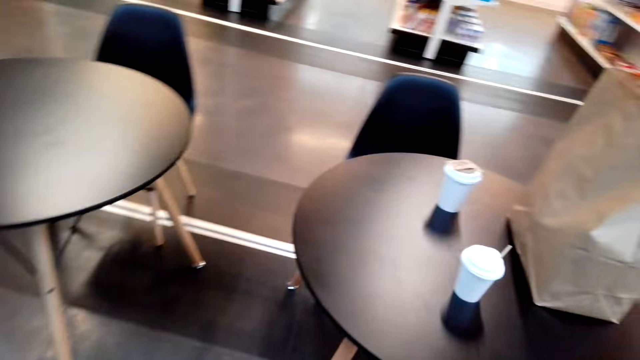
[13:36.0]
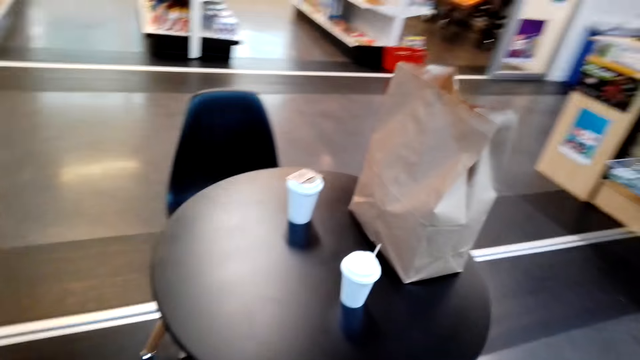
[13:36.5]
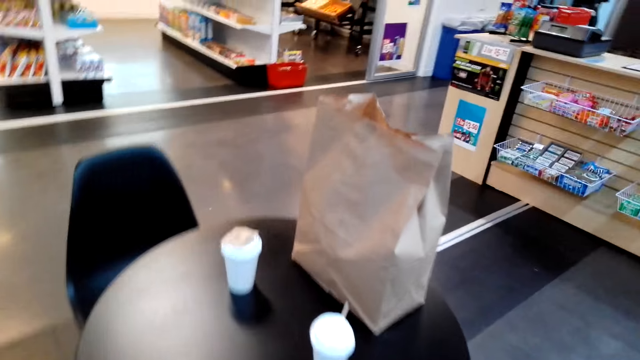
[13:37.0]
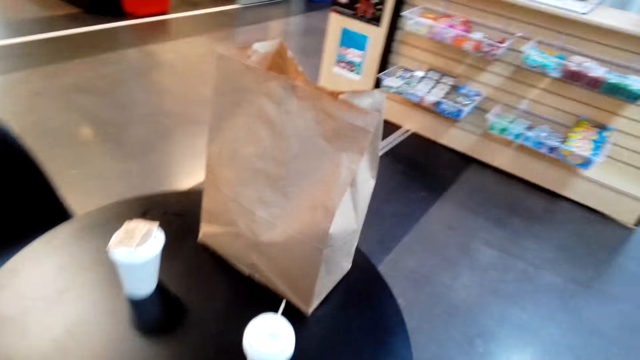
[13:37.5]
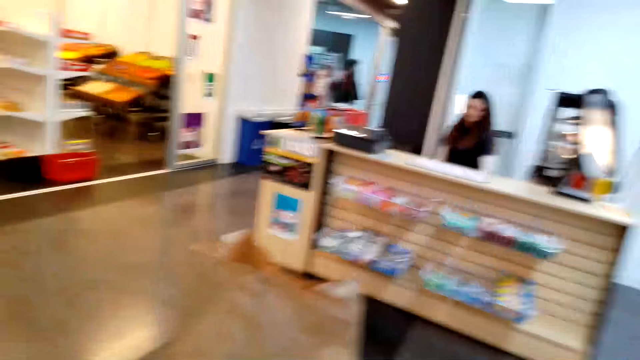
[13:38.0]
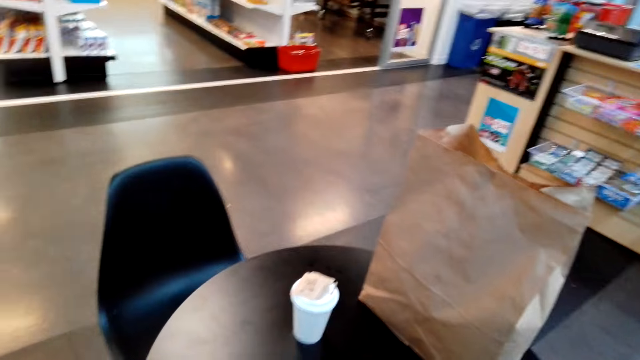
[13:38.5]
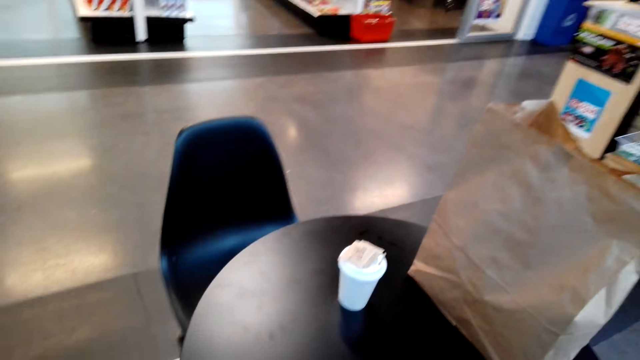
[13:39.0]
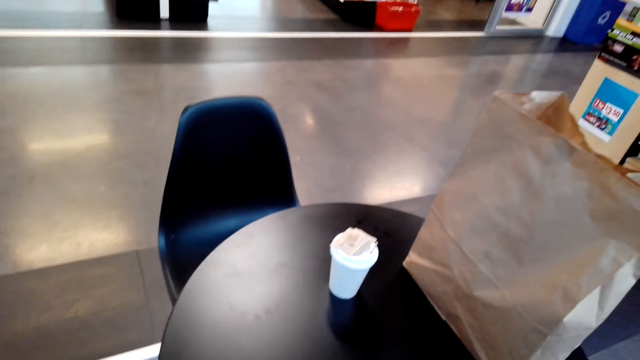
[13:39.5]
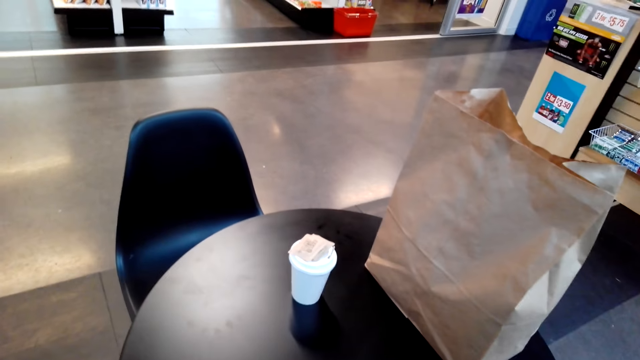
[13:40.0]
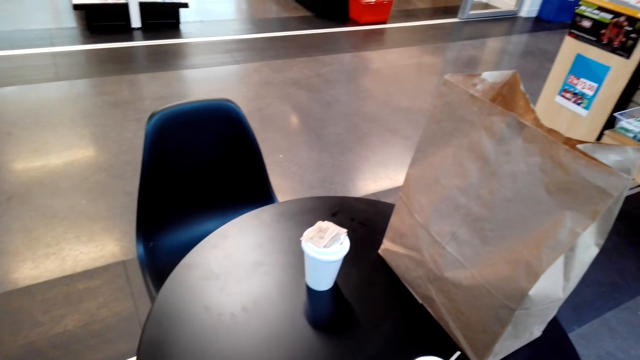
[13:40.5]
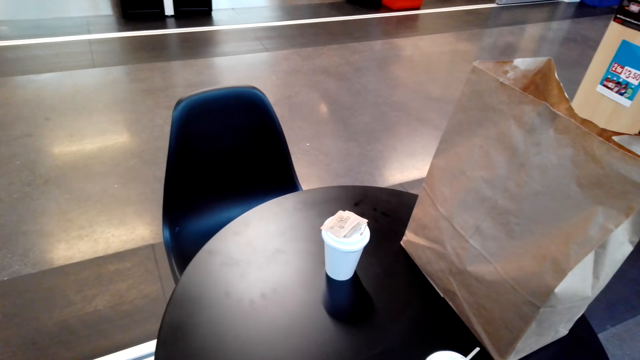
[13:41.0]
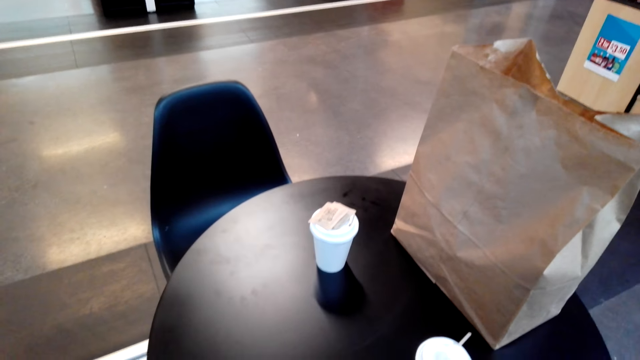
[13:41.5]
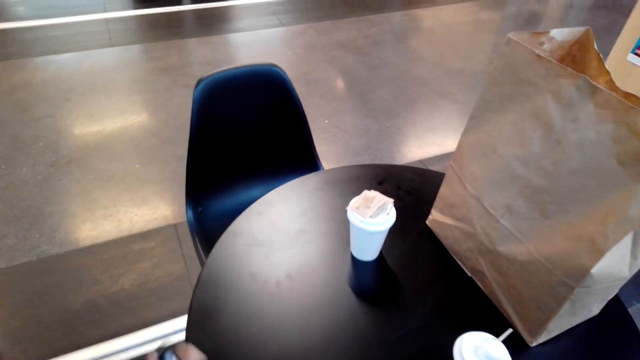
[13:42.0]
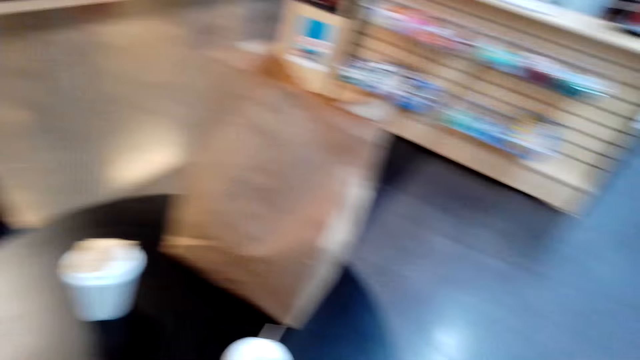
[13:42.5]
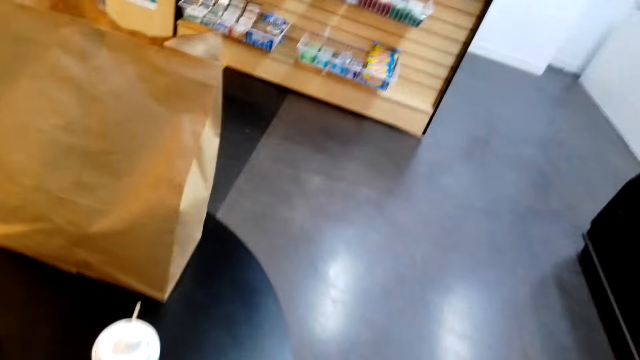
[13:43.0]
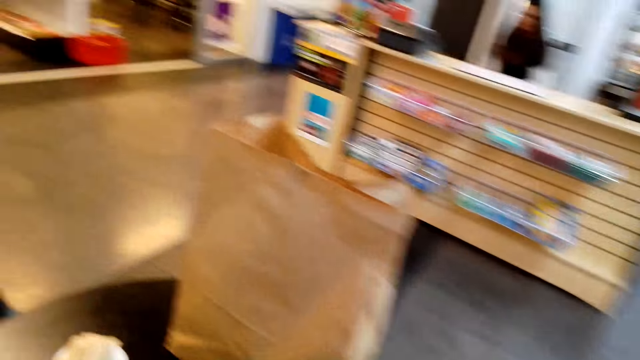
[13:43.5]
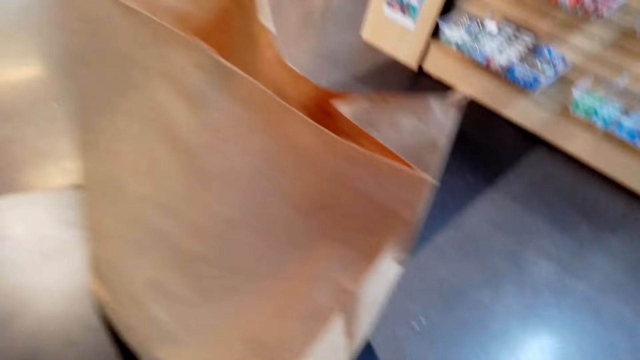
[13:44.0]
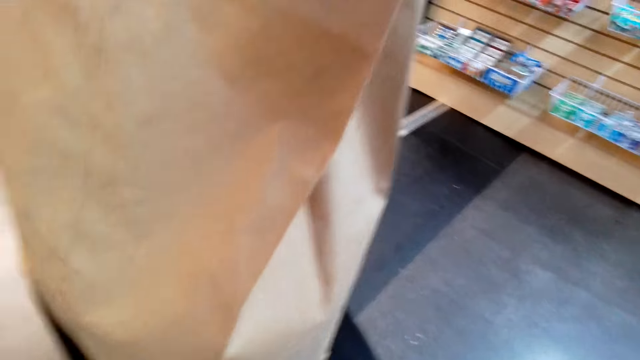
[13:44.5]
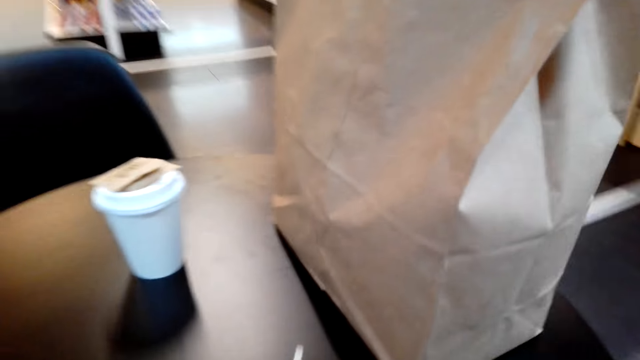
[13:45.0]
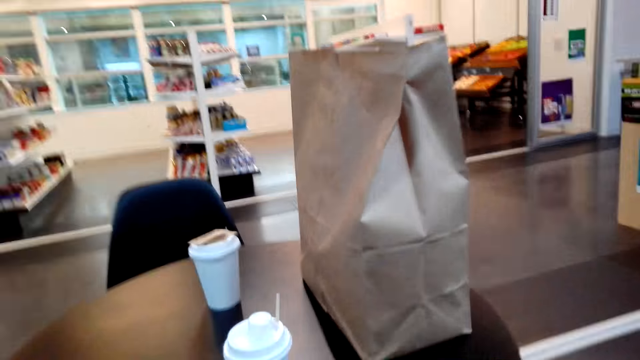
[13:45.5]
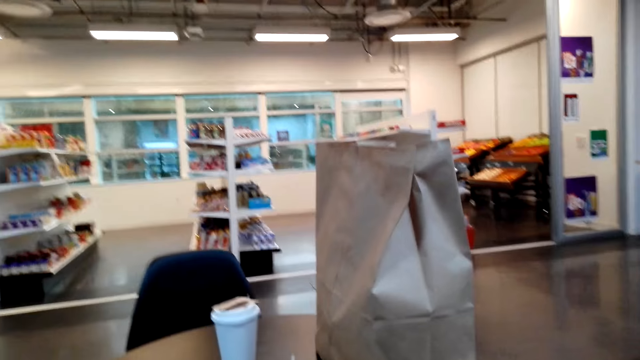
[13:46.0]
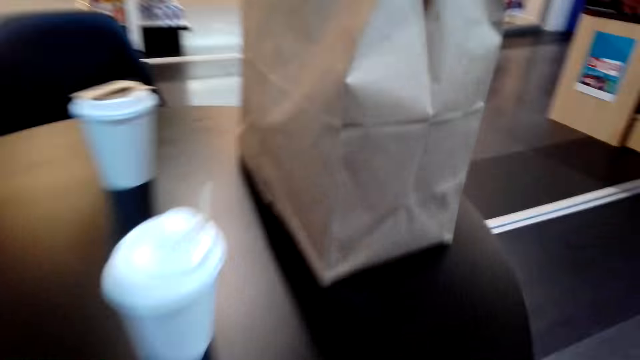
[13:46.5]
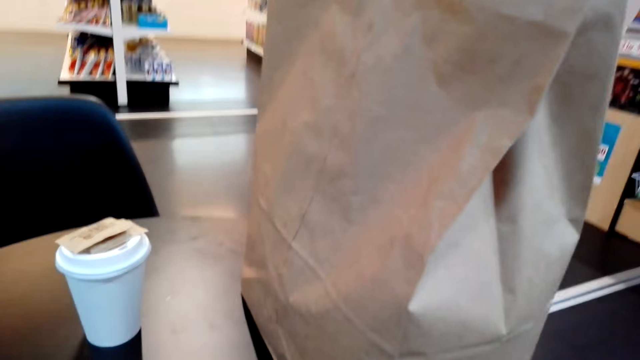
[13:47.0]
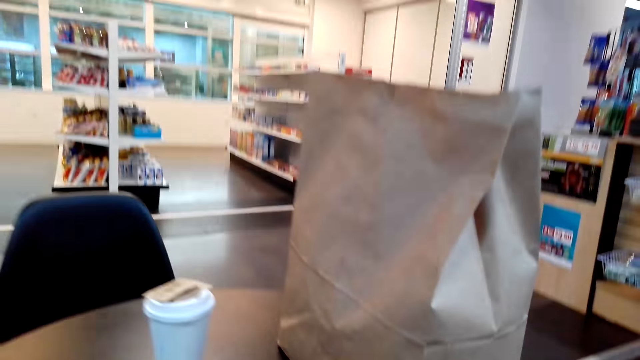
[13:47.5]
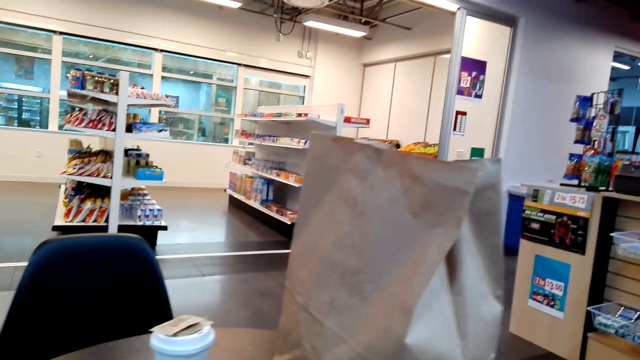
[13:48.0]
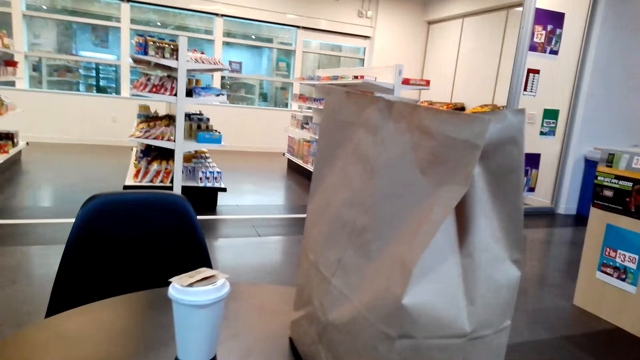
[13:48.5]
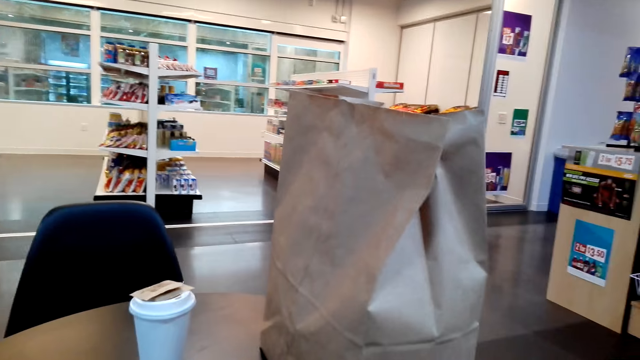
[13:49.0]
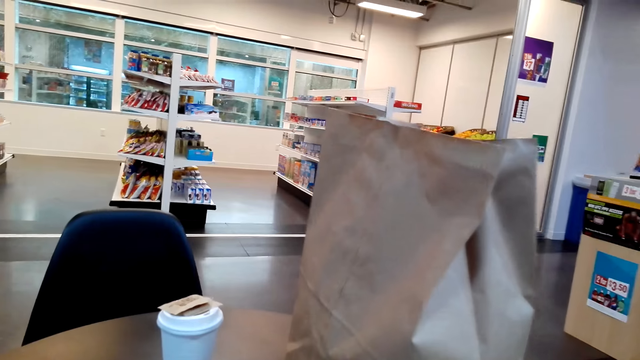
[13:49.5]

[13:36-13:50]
The camera wearer moves around the supermarket. They stare at the phone.

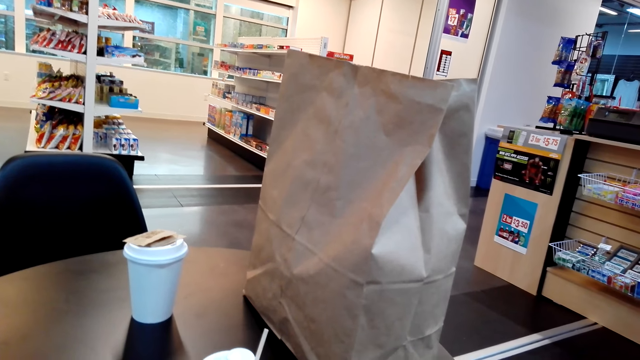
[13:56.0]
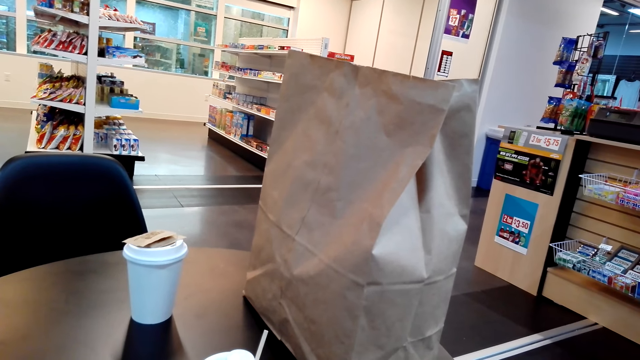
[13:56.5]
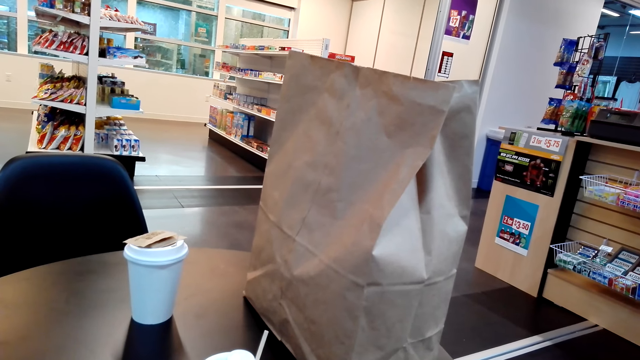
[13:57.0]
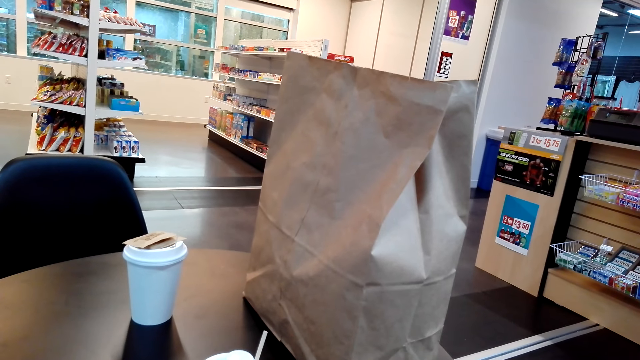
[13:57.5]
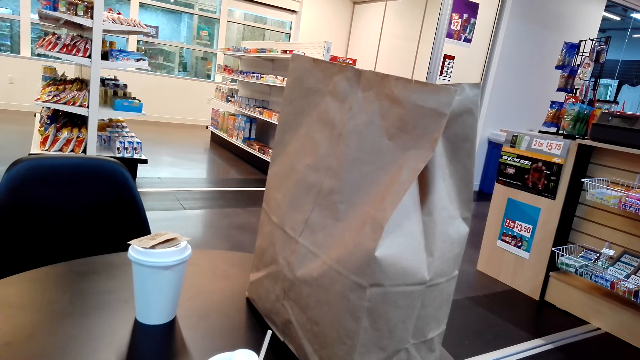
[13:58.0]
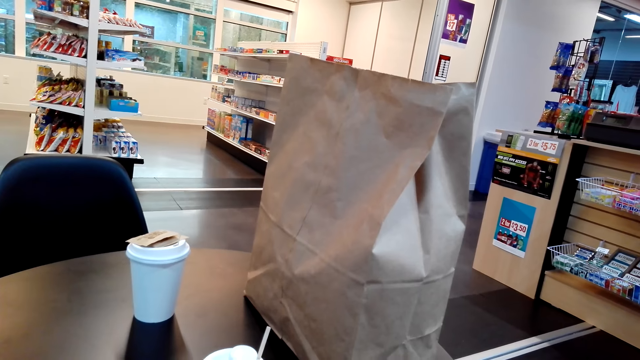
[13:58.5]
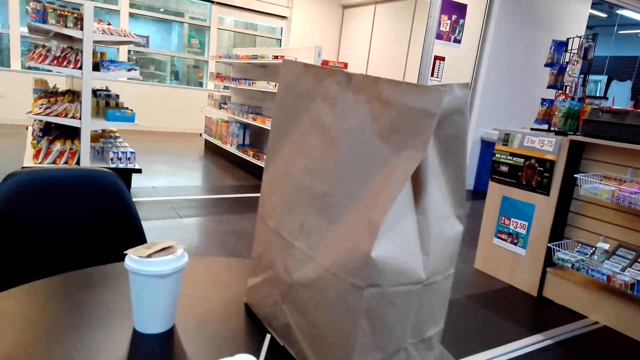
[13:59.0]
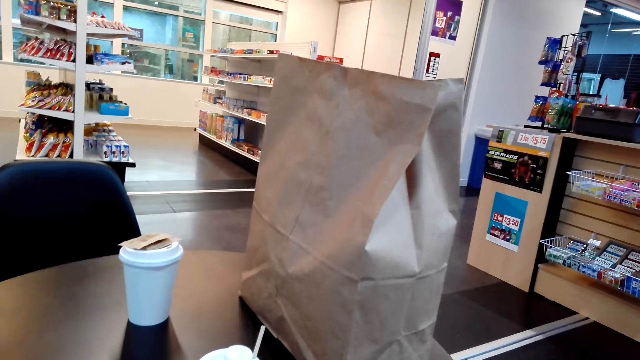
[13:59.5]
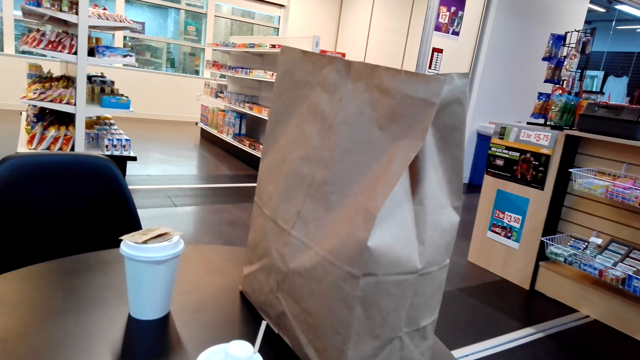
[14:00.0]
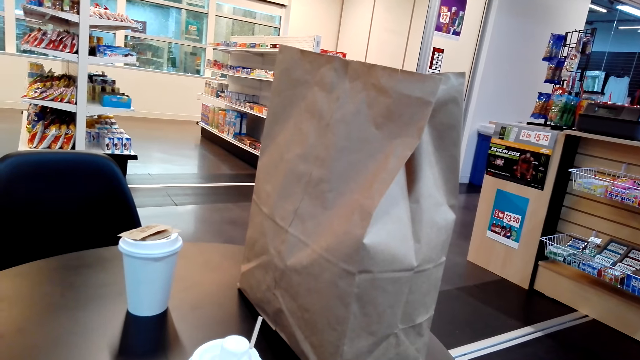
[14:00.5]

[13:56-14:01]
The camera wearer sits down in the supermarket.

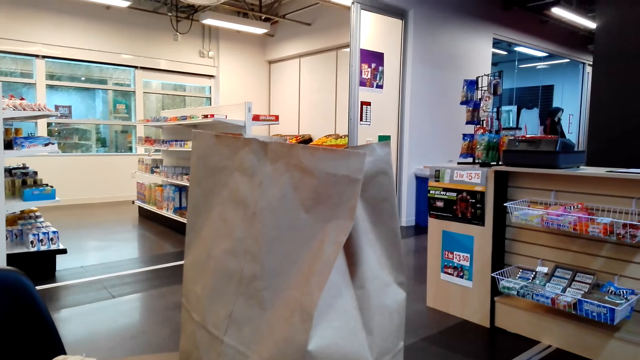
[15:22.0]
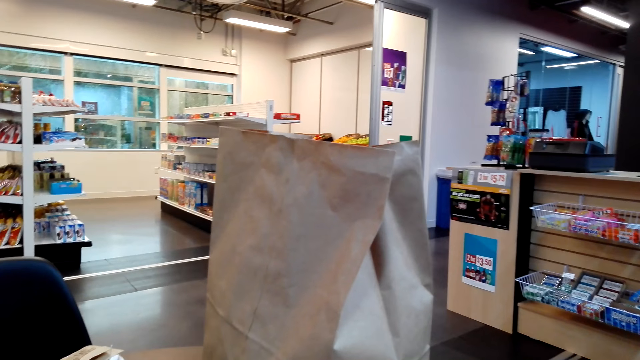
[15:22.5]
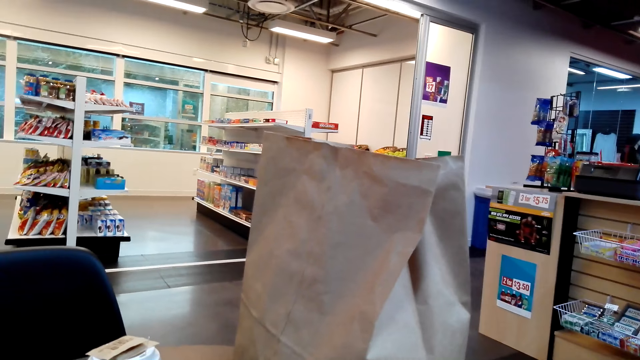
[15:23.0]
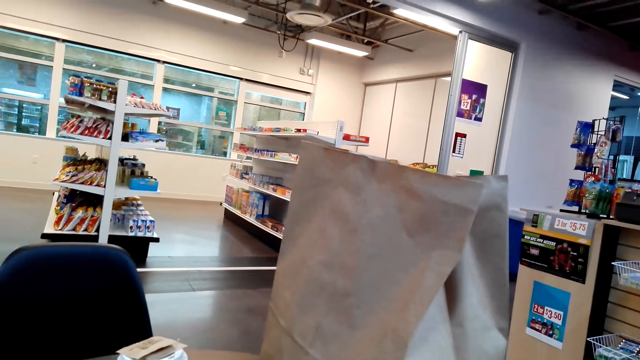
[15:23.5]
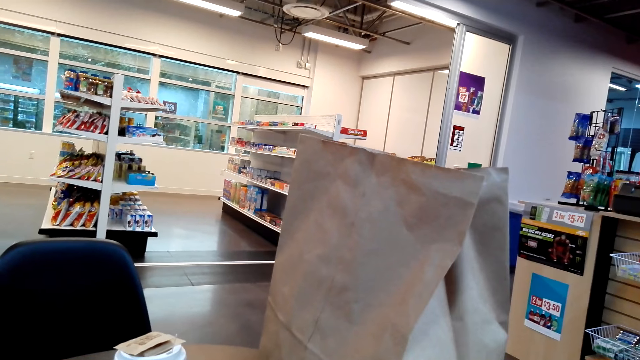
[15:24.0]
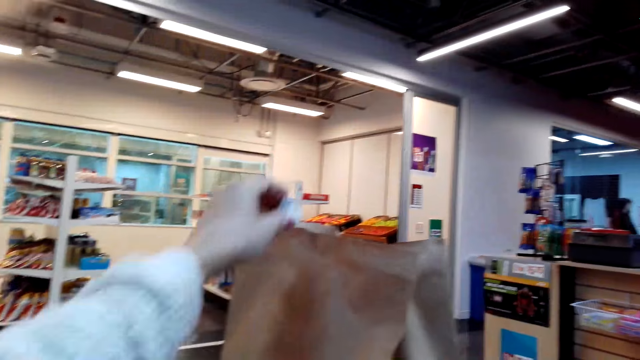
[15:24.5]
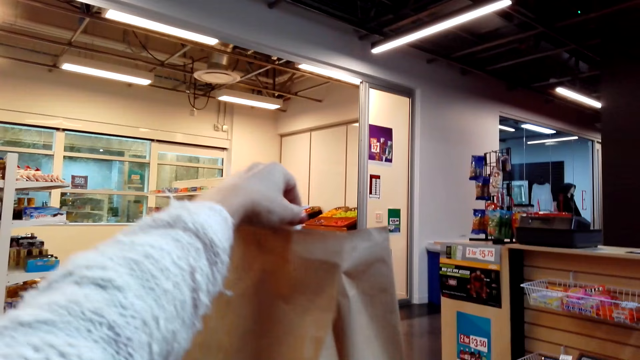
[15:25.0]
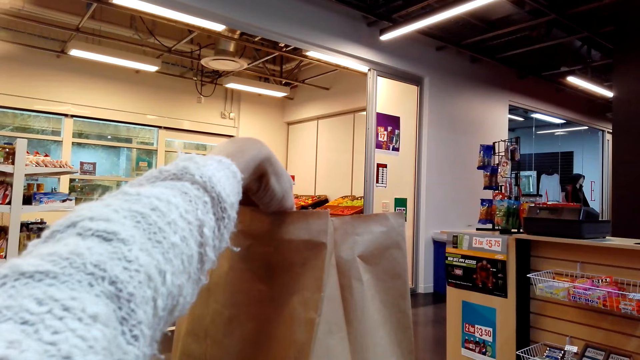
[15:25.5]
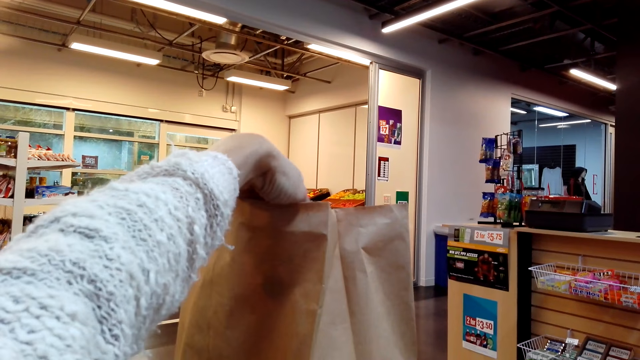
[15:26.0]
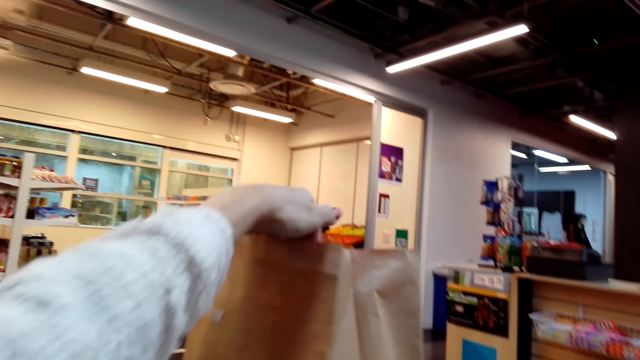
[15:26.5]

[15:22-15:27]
The camera wearer stares at the shopping bag. They put an item in the shopping bag.
